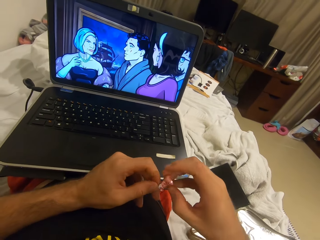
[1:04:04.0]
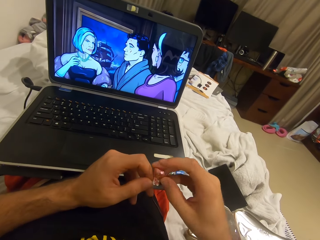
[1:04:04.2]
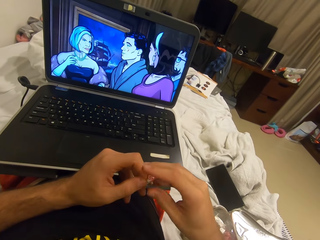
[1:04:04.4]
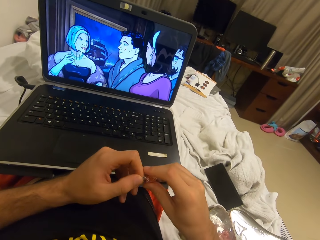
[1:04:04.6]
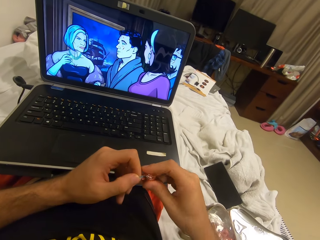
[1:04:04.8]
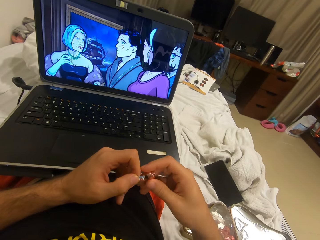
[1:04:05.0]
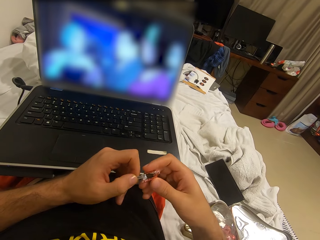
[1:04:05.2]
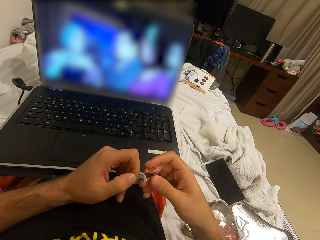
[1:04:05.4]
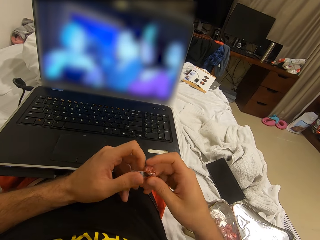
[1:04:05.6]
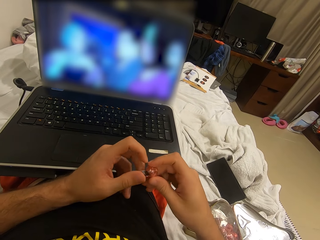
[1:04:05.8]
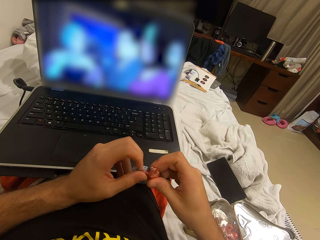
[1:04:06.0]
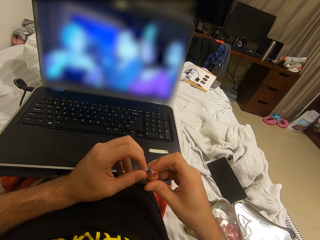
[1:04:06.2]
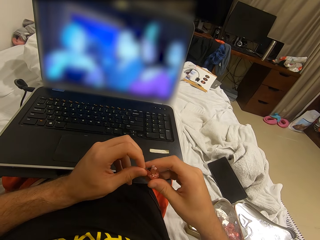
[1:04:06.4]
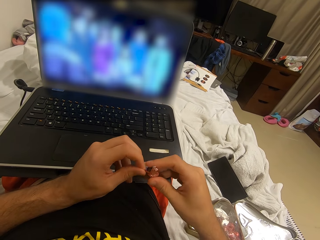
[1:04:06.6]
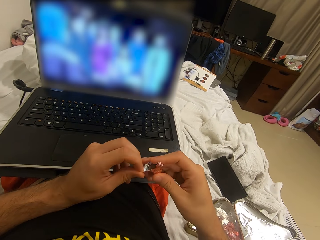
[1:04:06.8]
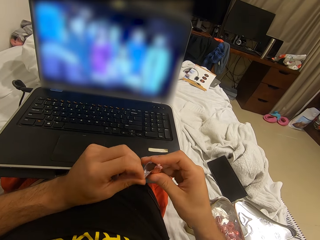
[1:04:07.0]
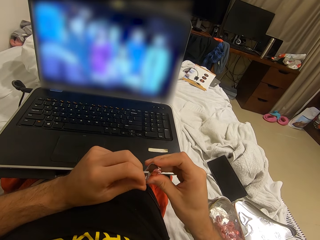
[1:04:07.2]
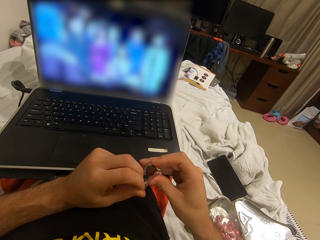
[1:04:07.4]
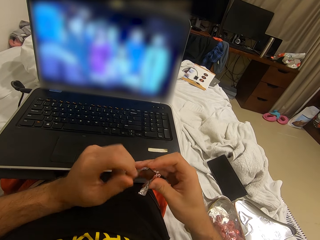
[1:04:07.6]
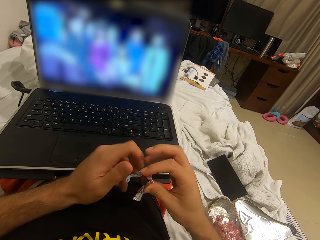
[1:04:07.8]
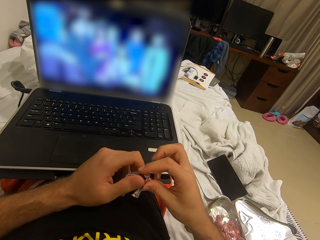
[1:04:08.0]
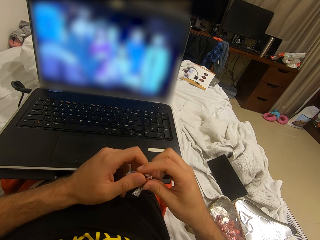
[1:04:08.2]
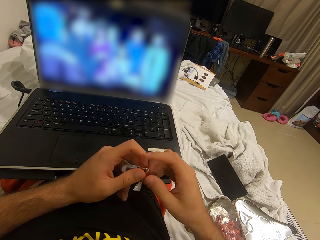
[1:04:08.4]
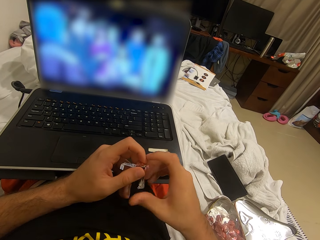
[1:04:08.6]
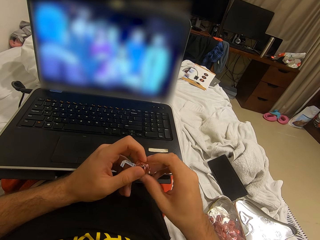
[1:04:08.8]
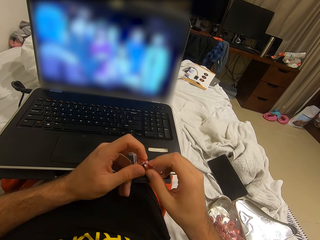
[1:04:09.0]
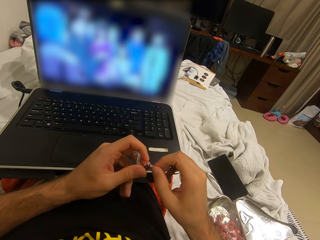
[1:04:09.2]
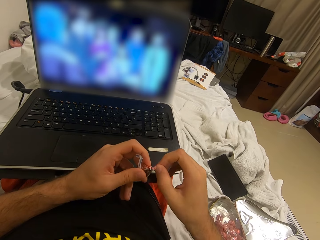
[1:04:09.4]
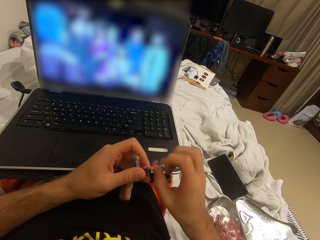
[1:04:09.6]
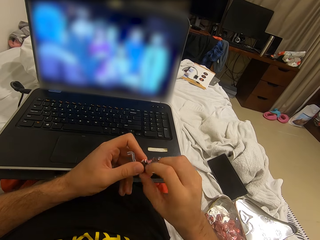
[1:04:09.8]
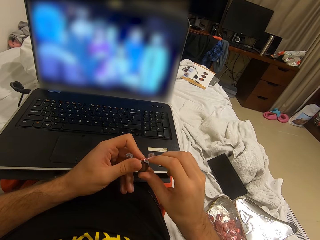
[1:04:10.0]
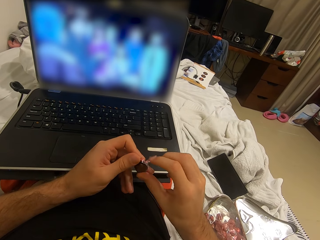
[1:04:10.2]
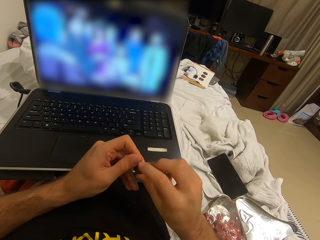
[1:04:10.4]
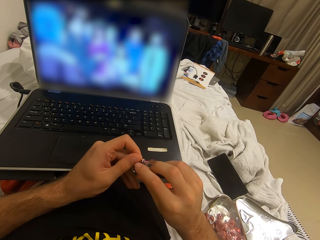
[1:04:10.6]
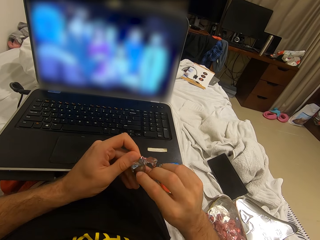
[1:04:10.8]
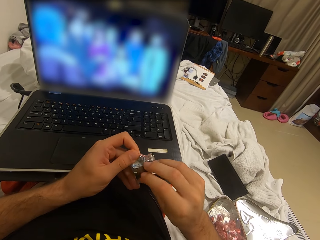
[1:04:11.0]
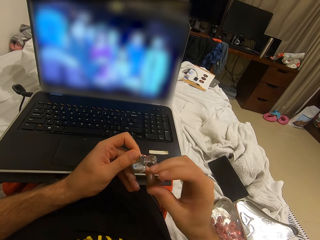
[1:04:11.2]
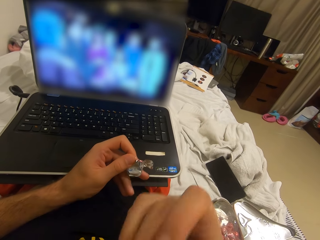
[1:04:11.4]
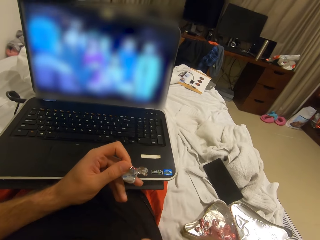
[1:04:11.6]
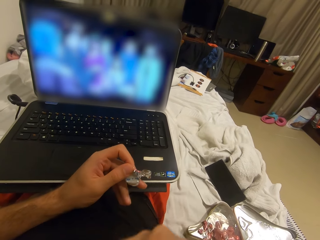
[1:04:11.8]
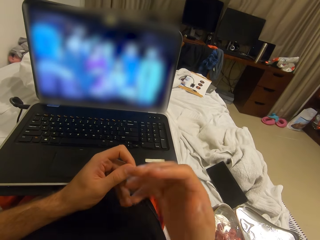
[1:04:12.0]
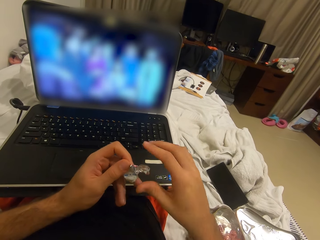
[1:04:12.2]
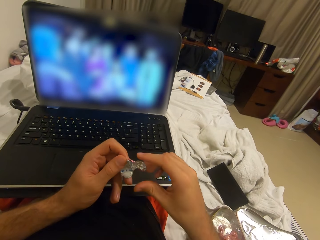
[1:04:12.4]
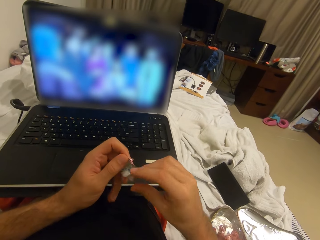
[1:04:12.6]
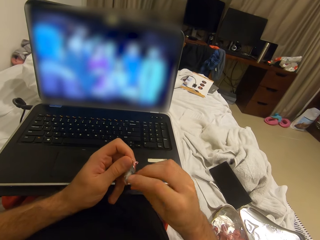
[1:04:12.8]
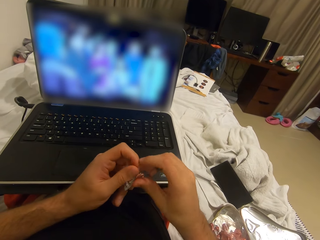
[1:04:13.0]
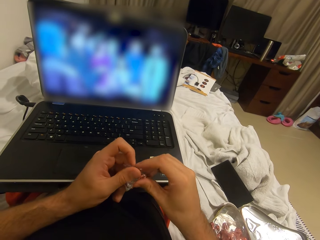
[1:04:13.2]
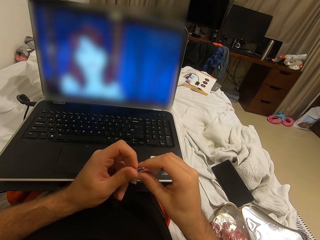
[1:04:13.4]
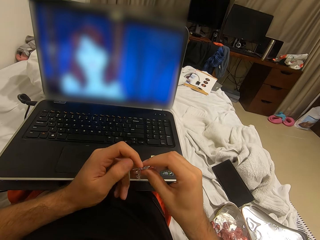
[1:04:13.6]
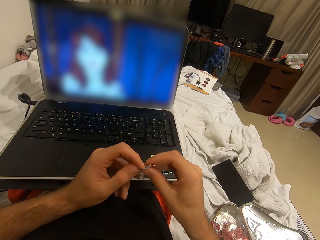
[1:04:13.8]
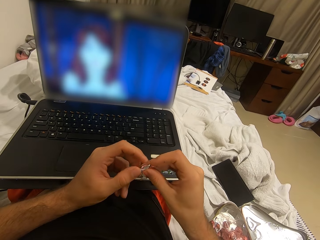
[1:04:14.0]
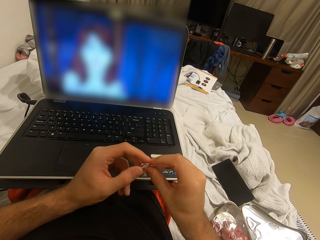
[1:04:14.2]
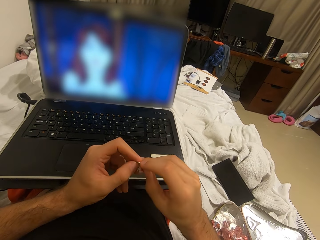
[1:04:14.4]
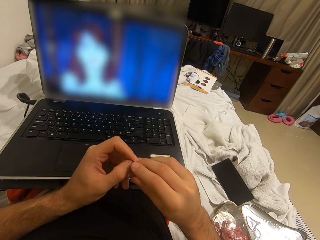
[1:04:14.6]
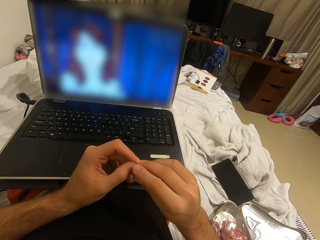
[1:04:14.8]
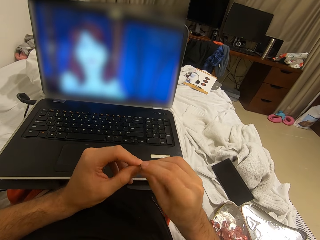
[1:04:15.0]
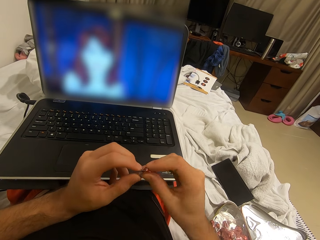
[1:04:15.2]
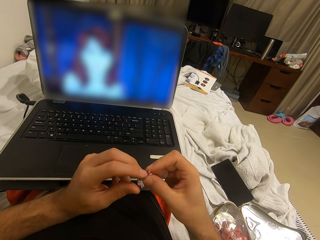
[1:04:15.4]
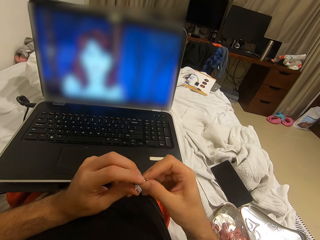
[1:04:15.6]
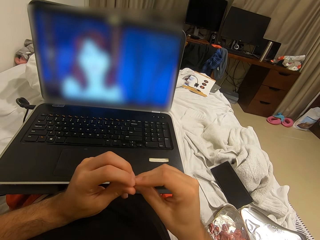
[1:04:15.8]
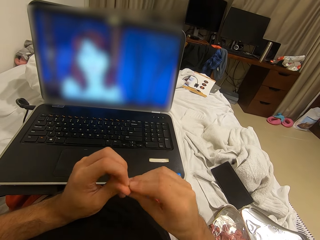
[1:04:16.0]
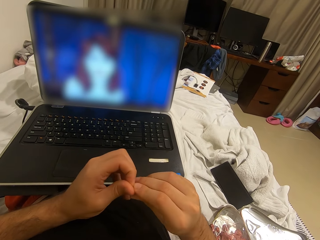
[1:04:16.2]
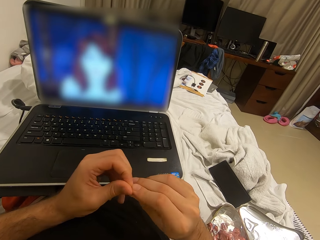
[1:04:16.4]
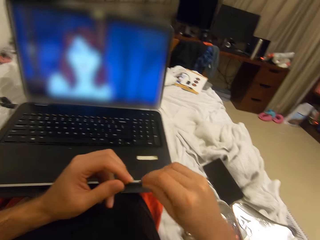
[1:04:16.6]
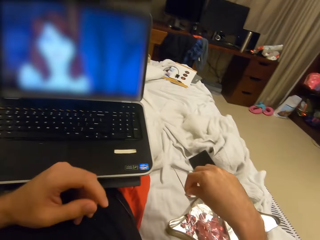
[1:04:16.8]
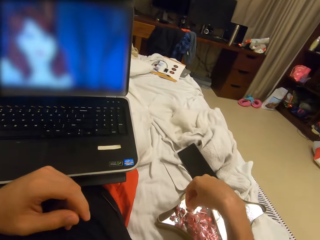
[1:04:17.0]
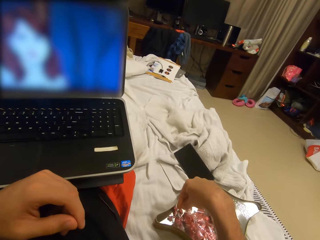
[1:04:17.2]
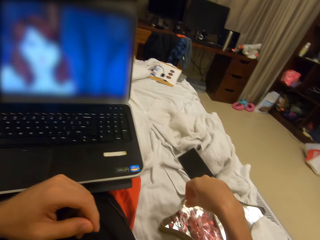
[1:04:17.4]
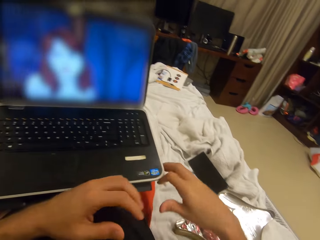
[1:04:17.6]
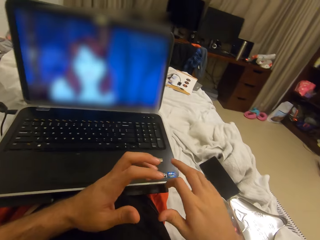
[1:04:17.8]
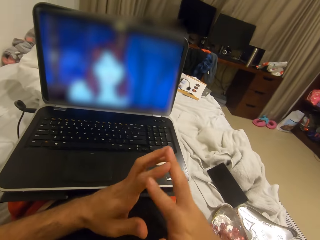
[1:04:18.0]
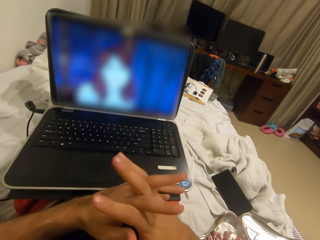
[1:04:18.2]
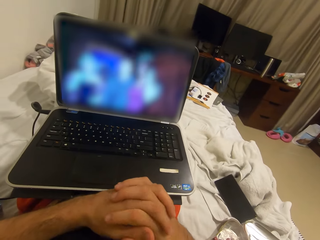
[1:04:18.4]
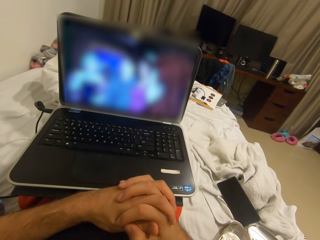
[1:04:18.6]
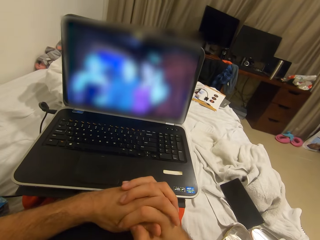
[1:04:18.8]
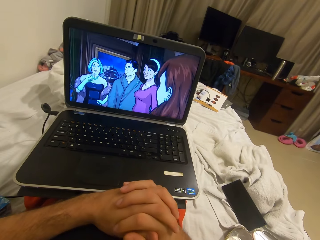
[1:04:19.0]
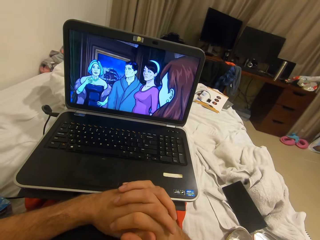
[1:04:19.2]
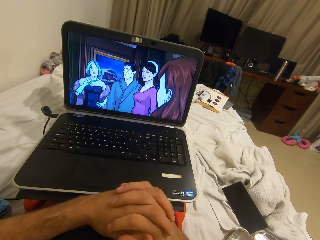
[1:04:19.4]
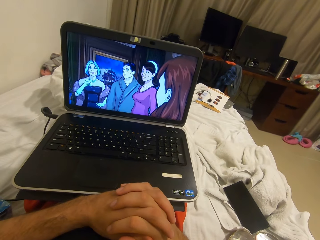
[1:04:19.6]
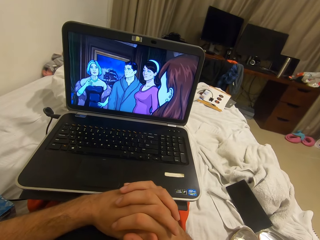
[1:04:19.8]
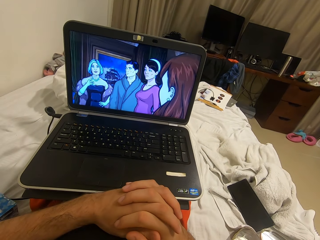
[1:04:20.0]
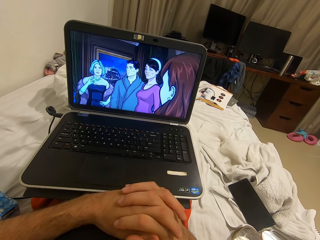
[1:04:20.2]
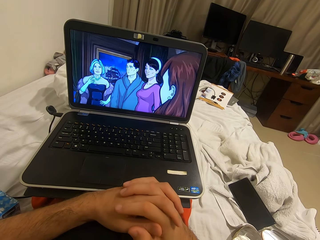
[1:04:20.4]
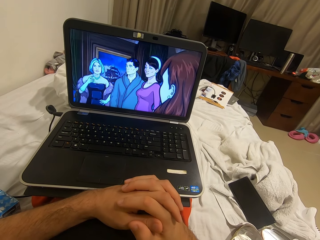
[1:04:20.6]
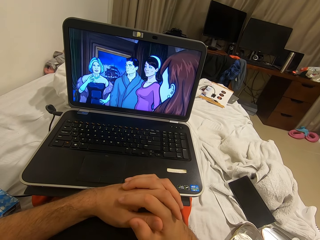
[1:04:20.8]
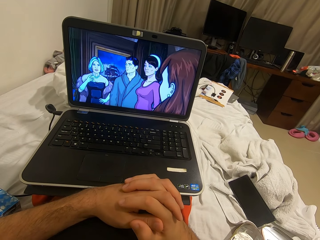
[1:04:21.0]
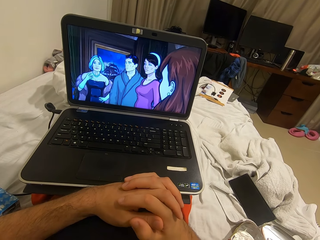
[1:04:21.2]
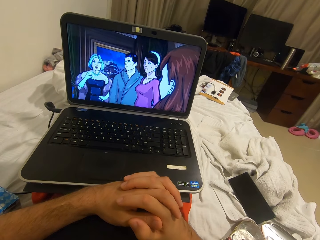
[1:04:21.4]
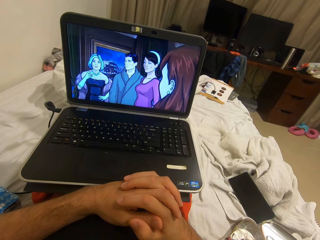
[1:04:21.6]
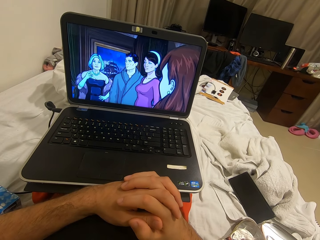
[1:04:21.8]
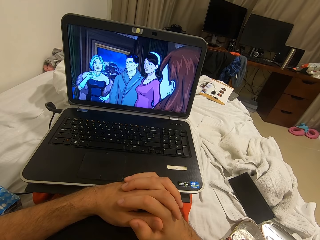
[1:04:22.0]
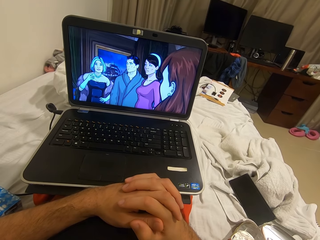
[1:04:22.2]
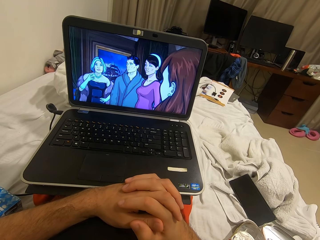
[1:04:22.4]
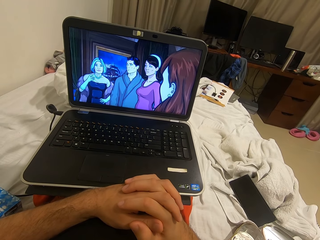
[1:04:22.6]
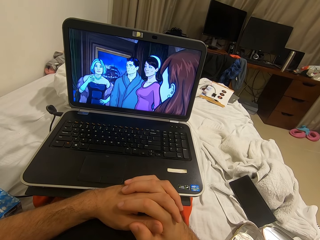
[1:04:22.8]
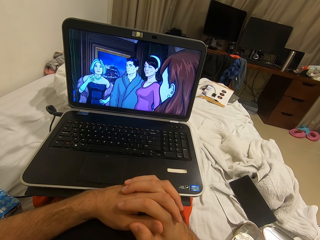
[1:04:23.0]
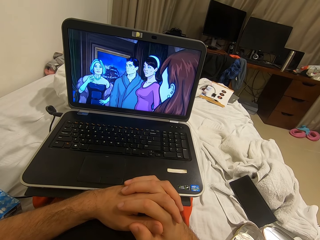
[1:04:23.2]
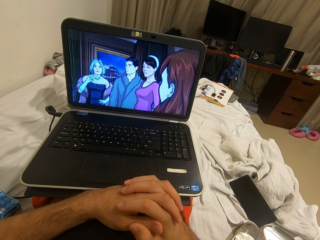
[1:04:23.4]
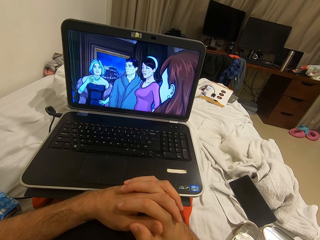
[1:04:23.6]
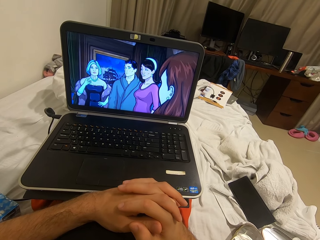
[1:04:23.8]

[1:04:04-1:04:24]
The camera wearer opens up the candy with both hands. He puts the candy in his mouth. He drops the candy wrapper in the box of candy. He folds his hands together.

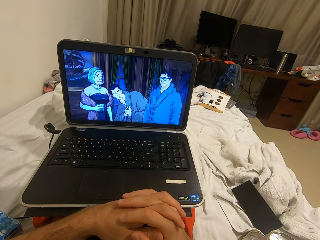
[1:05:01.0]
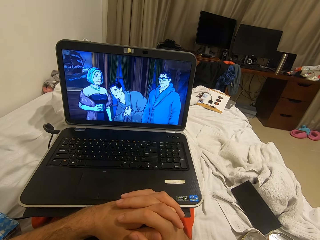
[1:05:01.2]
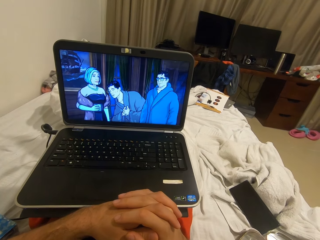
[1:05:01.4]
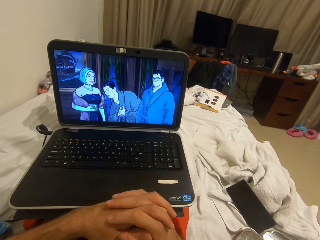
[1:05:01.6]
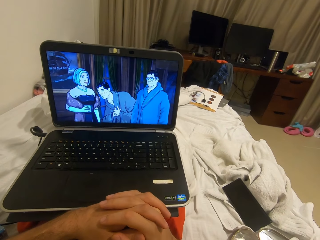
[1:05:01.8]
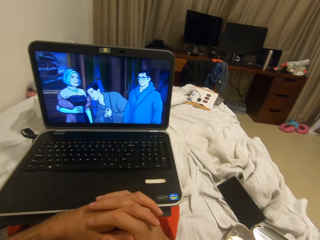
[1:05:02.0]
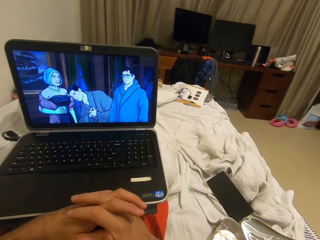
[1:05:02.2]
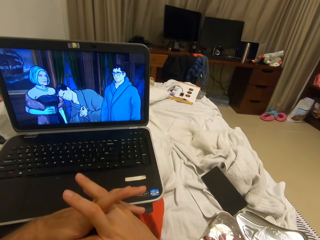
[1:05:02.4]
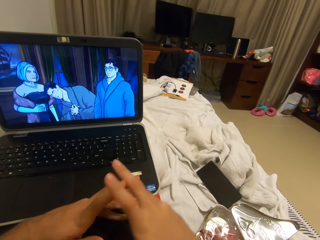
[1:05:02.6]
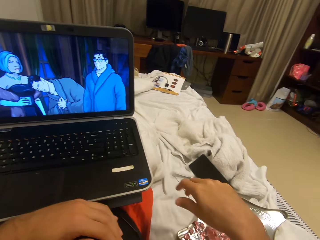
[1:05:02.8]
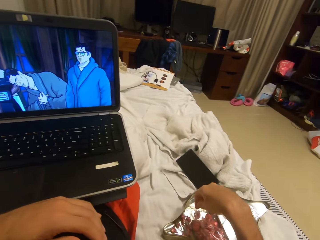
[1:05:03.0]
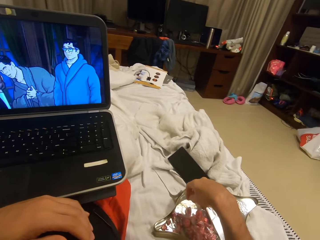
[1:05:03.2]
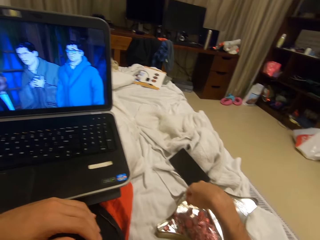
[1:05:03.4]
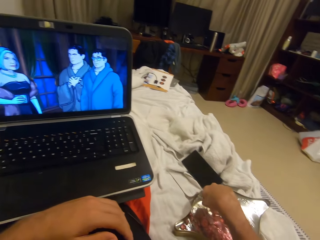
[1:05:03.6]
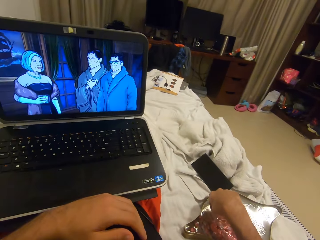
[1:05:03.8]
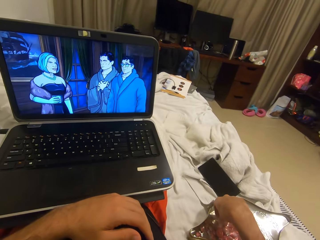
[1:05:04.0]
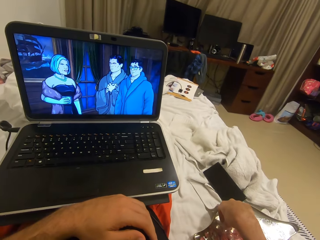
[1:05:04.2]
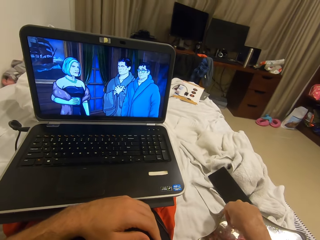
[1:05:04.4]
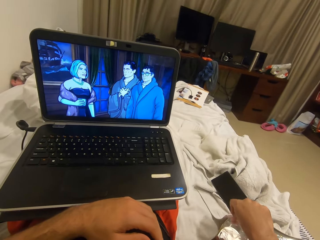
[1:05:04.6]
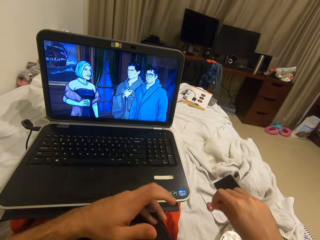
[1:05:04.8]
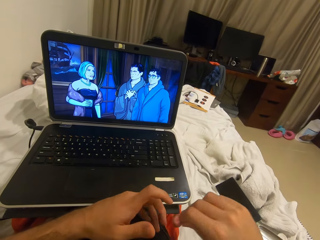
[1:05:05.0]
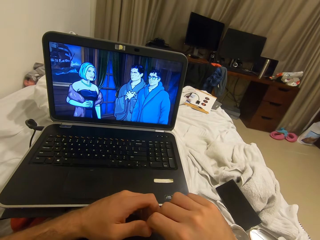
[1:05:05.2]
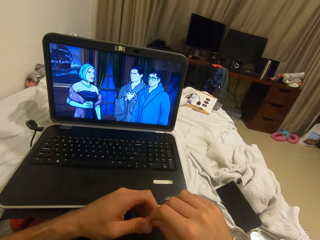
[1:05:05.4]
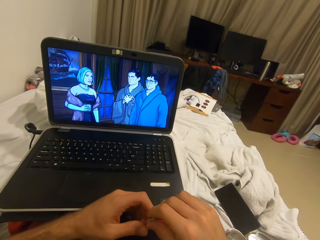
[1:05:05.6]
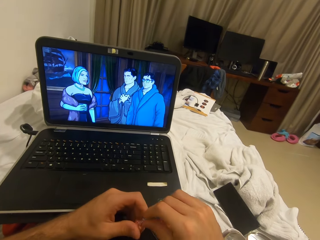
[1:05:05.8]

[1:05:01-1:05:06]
The camera wearer unfolds her hands. She picks a sweet from the sweet holder box.
